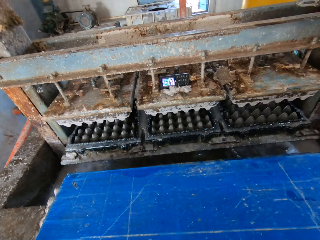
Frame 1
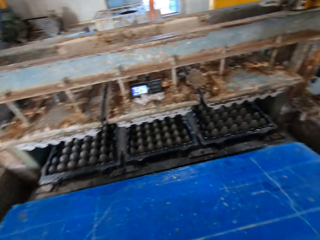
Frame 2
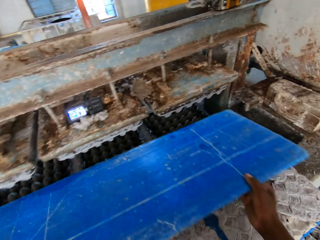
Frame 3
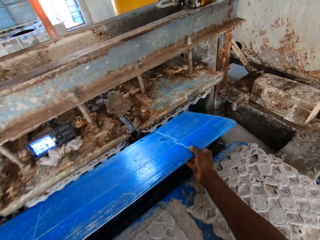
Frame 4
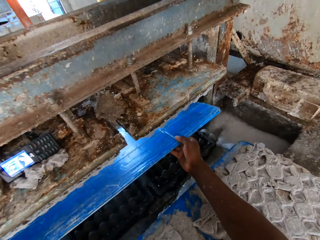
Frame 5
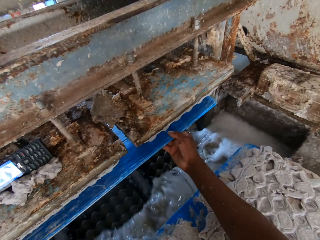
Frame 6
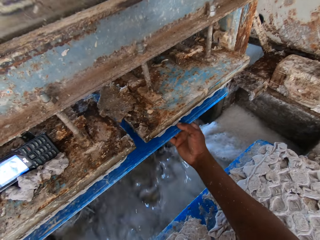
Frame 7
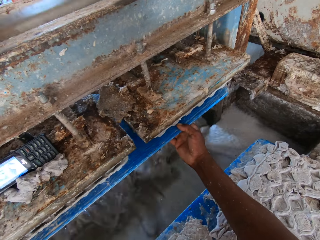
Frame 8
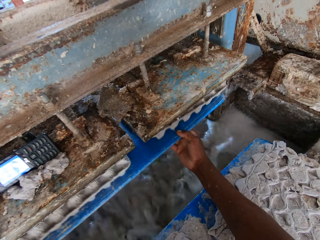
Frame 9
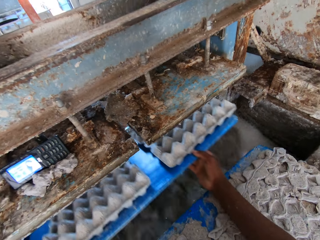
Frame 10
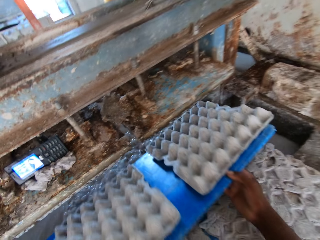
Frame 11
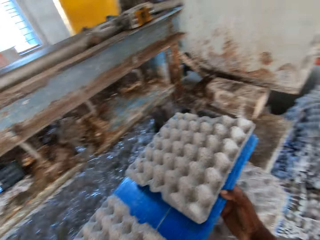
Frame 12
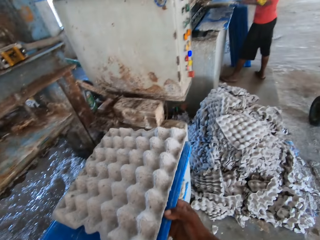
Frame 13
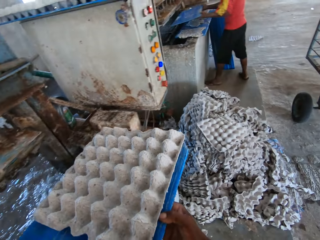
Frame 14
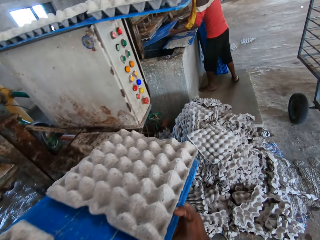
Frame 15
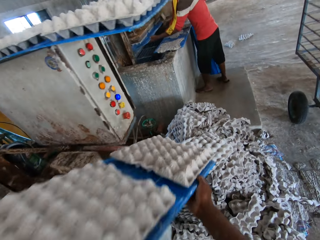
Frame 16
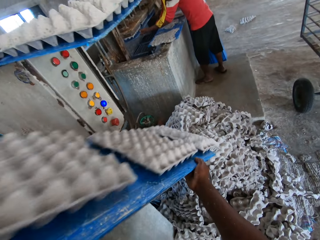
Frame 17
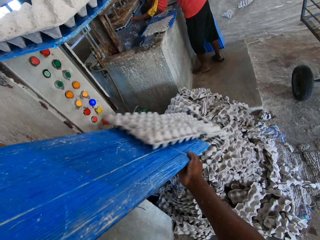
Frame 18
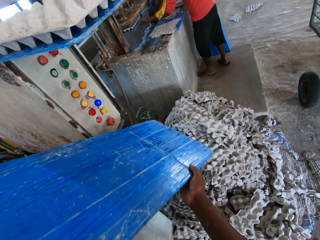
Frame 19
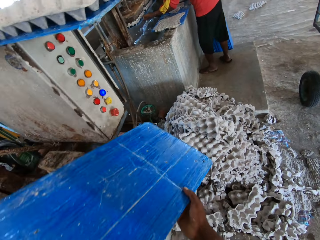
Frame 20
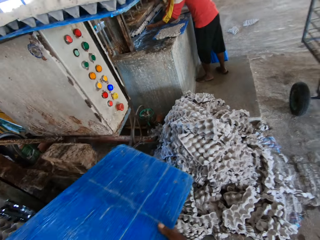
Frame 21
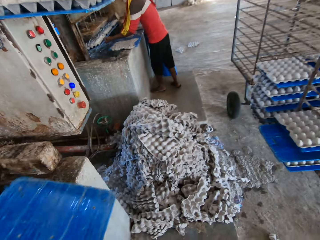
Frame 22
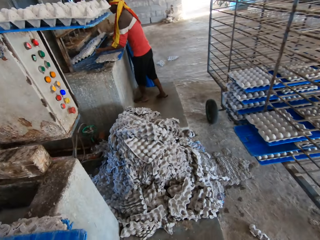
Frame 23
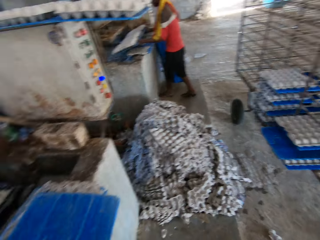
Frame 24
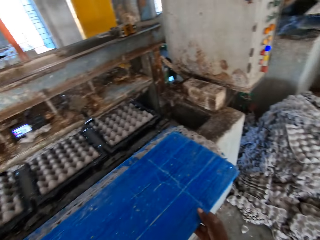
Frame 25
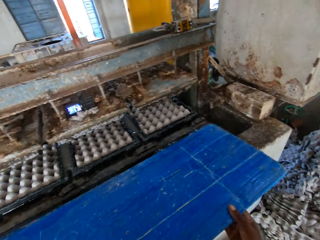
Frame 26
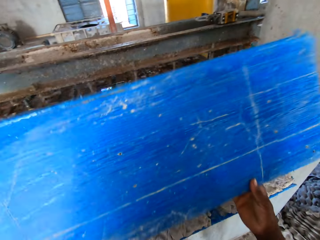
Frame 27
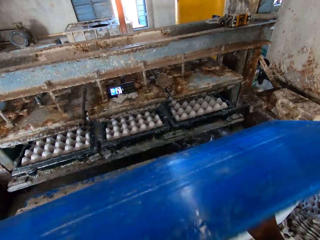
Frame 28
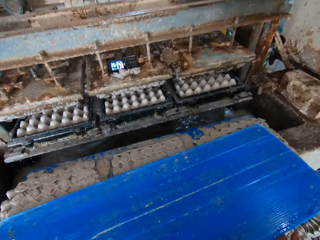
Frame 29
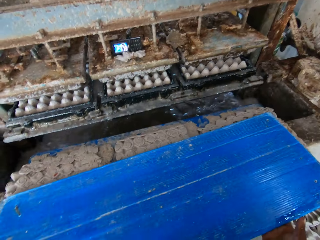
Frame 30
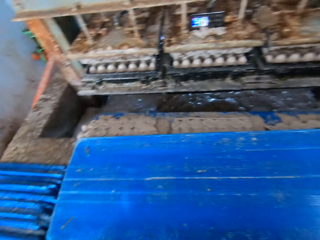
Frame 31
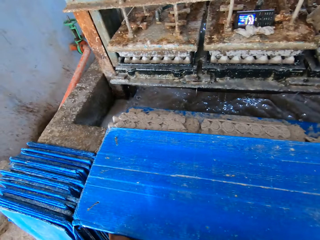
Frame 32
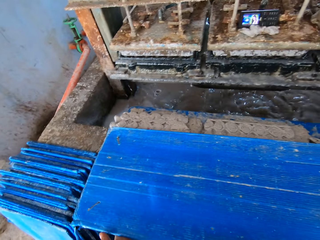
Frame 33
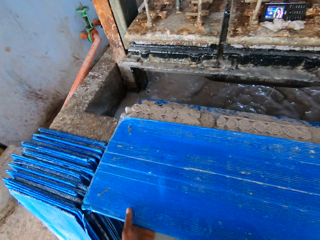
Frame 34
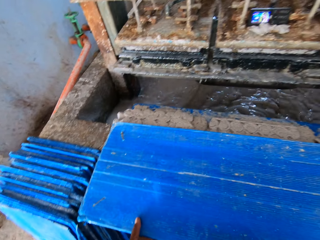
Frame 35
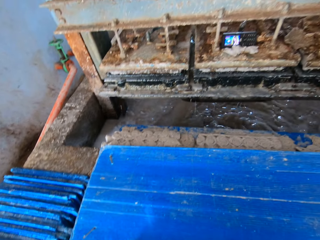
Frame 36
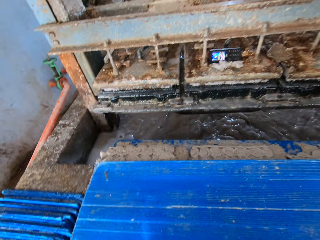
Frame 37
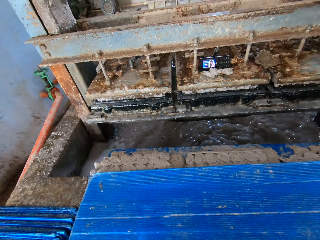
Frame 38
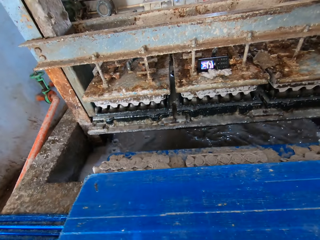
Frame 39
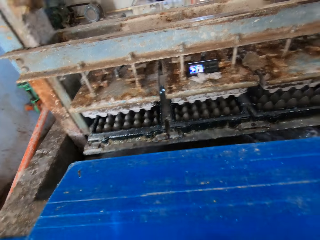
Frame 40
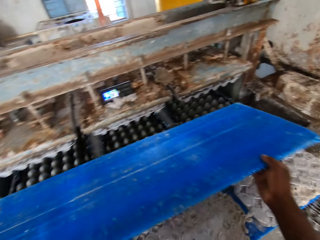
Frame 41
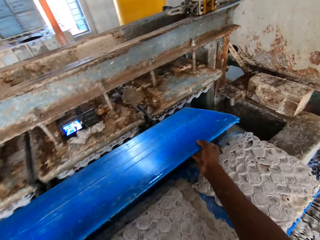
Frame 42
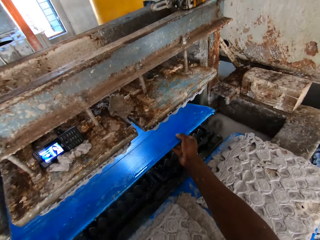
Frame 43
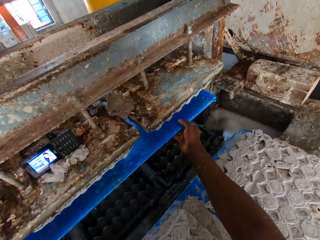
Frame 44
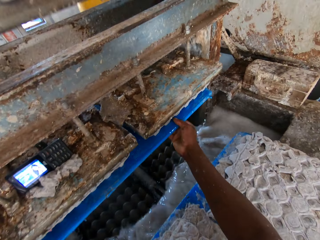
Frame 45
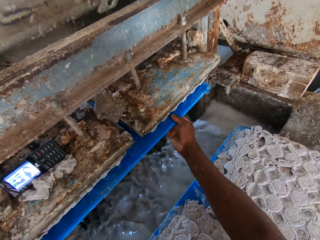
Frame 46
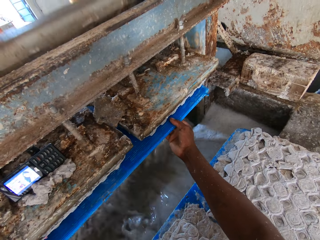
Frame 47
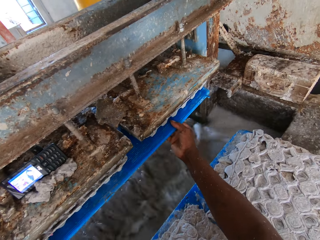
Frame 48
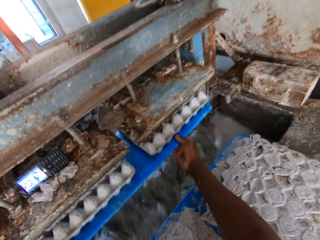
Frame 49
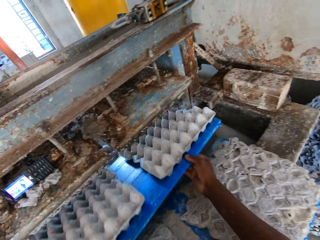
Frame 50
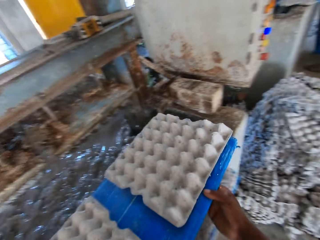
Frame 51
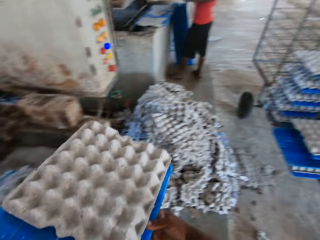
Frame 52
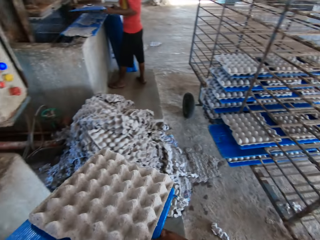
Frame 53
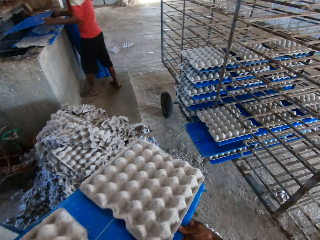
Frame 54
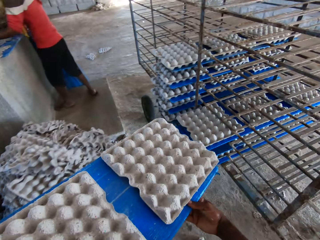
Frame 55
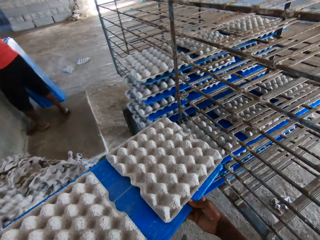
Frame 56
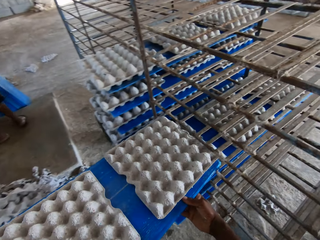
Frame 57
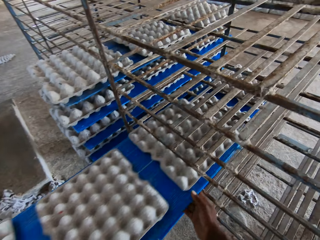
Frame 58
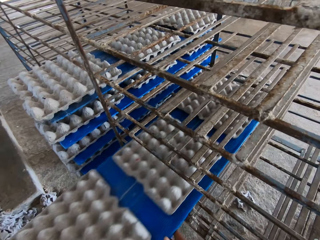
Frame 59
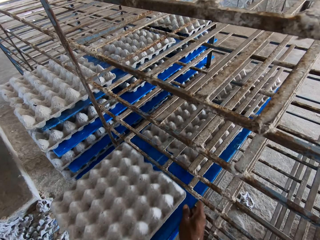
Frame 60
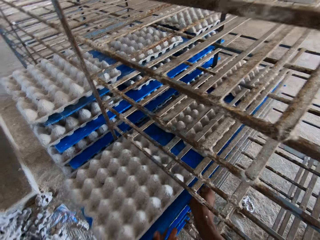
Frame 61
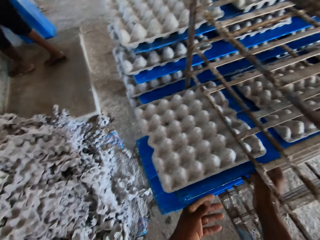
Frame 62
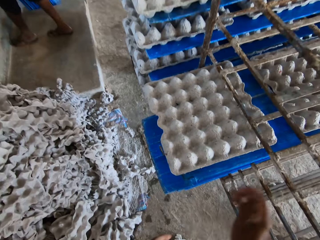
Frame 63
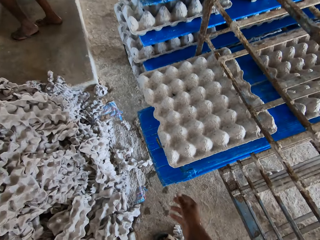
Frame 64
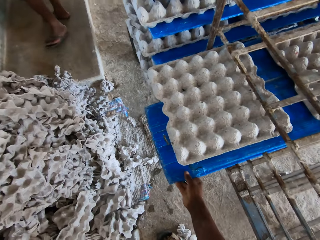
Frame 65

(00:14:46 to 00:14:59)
The camera wearer places the tray or cardboard in both hands in the crate making machine. They remove the cardboard with the egg tray from the machine. They put the trays from the cardboard to the ground. They throw the crates on the tray in both hands on the floor. They flip the tray in both hands. They place the tray in both hands in the crate making machine. They remove the cardboard with the egg tray from the machine. They place the tray in both hands in the trolley.

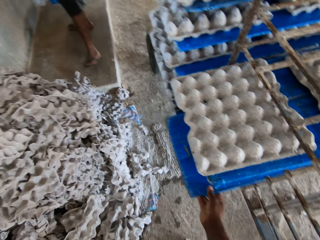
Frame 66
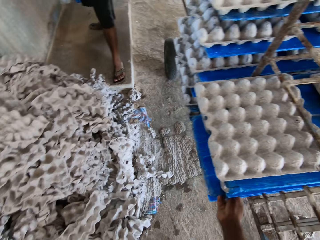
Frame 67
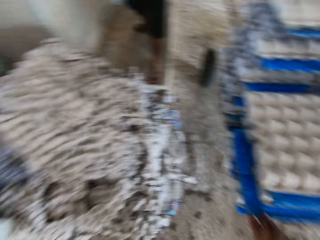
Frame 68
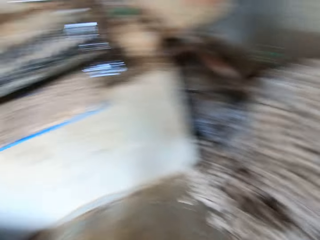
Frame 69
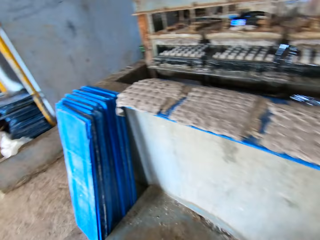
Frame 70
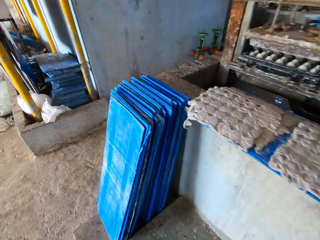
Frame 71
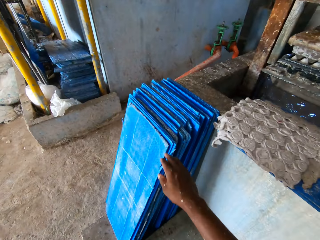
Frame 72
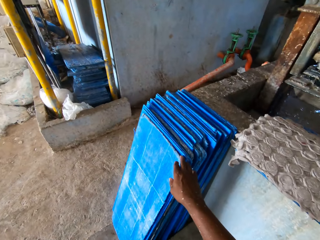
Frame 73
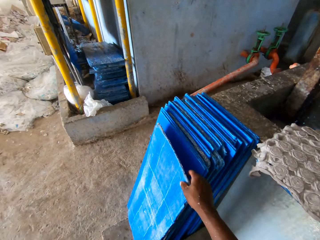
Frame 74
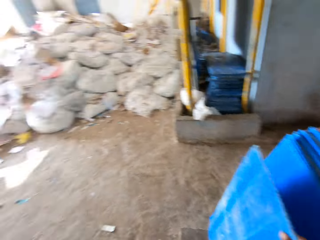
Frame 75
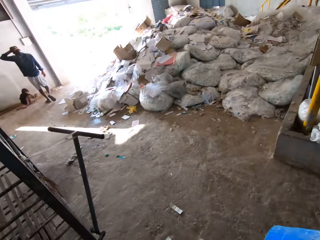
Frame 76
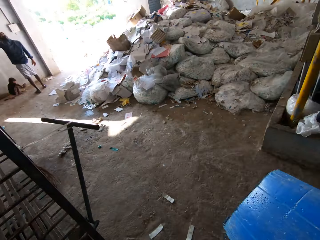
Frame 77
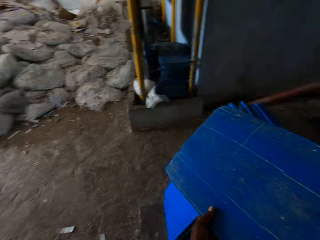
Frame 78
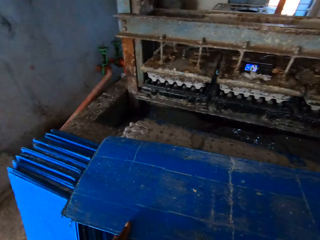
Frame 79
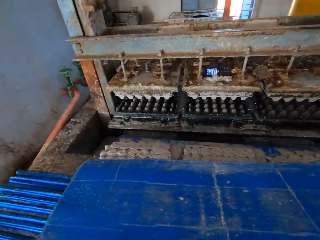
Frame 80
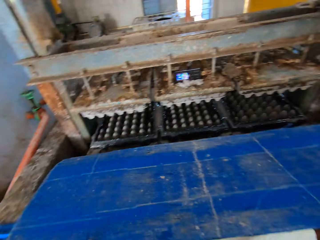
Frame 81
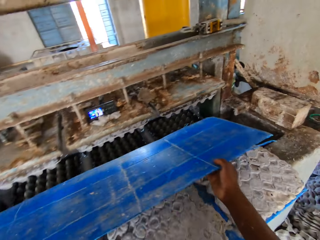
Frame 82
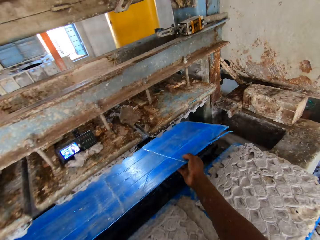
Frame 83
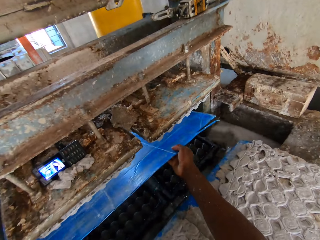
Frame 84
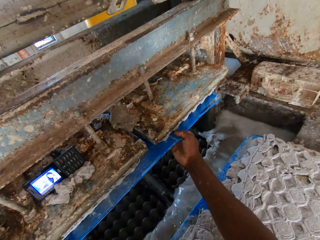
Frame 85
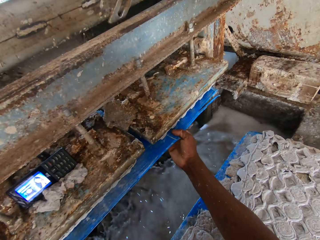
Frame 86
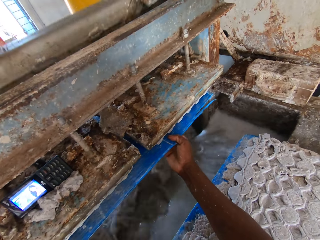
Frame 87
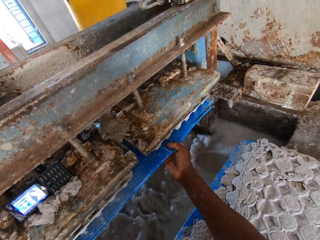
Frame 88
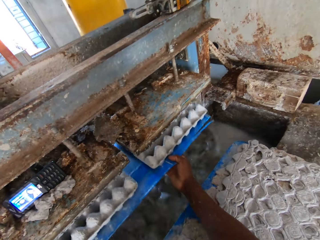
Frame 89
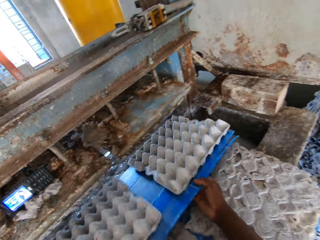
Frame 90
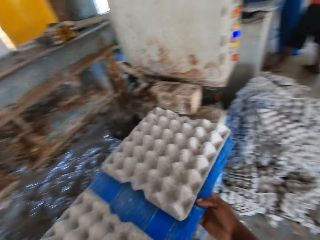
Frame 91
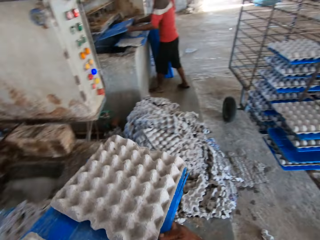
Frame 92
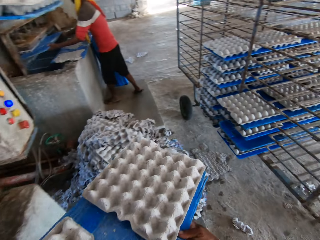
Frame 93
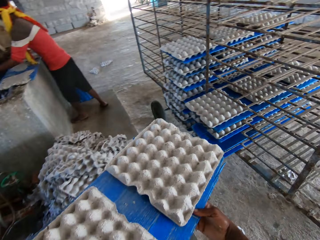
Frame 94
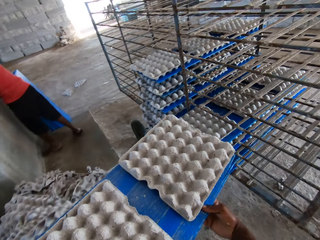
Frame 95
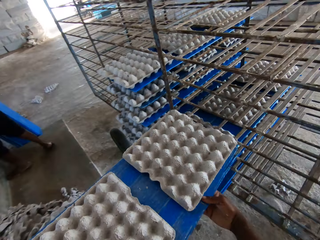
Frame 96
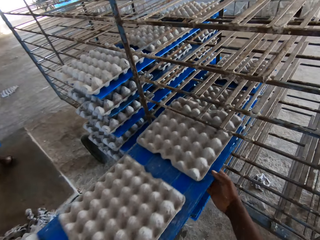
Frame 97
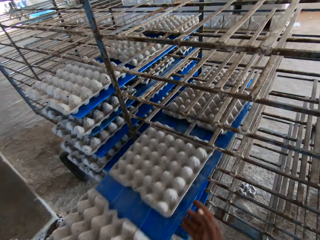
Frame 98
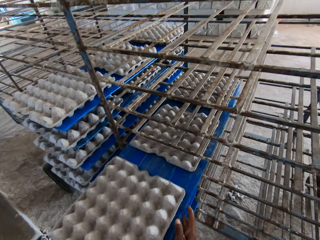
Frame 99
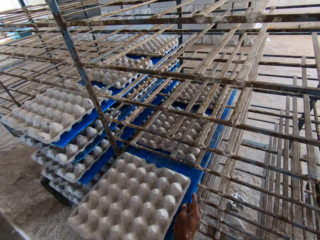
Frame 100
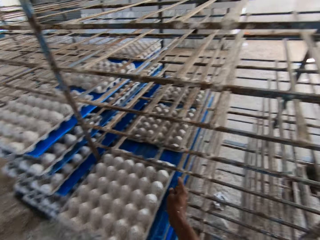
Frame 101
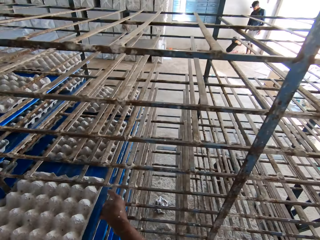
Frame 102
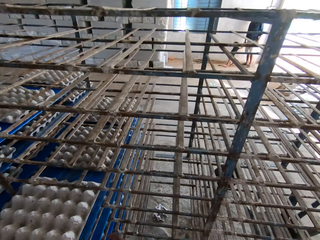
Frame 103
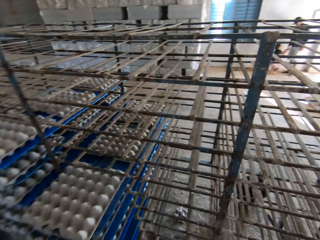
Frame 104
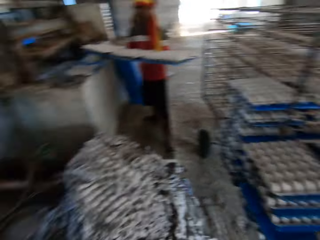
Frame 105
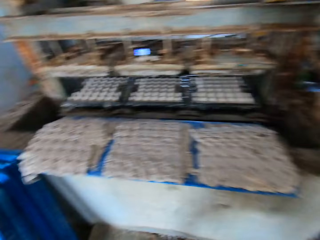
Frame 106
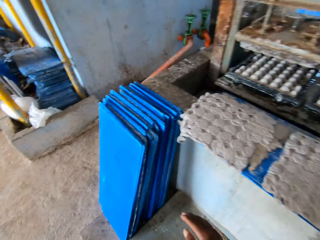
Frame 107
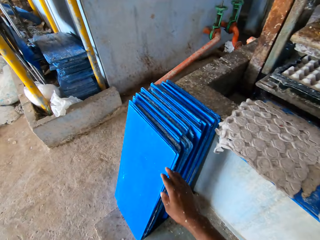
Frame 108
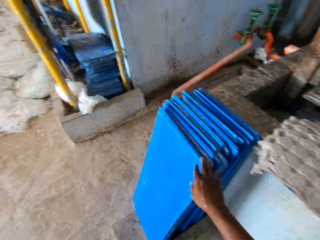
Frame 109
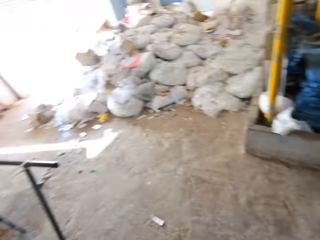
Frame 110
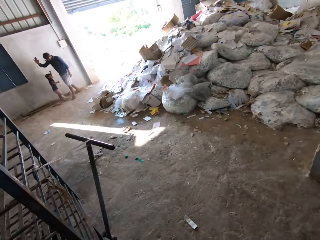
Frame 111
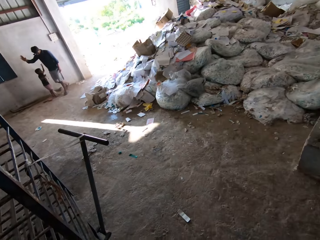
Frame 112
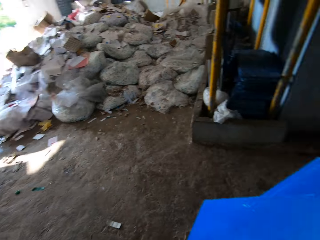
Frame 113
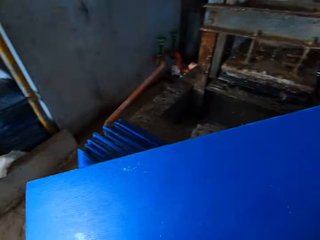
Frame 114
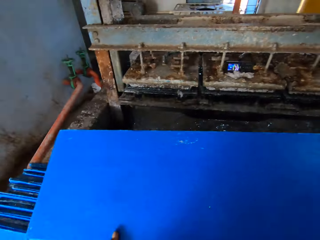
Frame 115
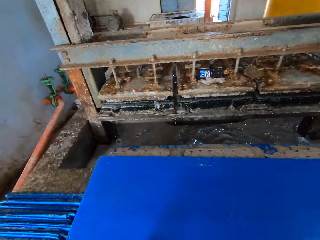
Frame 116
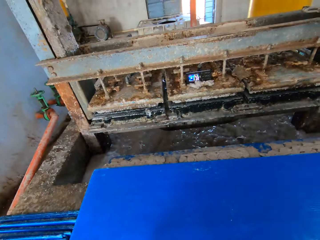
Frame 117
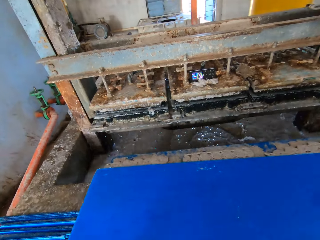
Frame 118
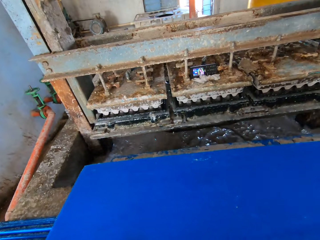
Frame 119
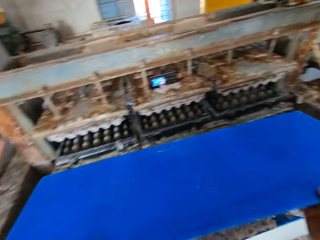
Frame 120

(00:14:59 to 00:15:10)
The camera wearer adjusts the tray in the trolley with his right hand. He picks up a tray or cardboard on the floor with his right hand. He places the tray in both hands in the crate making machine. He removes the cardboard with the egg tray from the machine. He places the tray in both hands in the trolley. He picks up the tray on the floor with his right hand.
